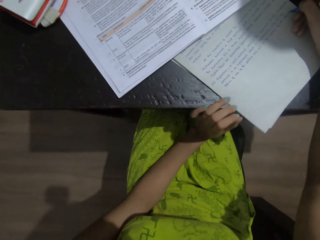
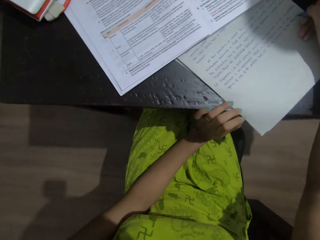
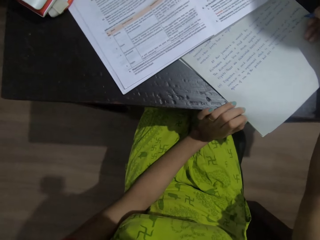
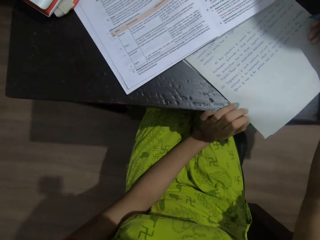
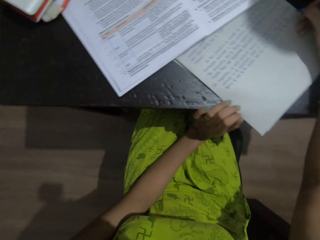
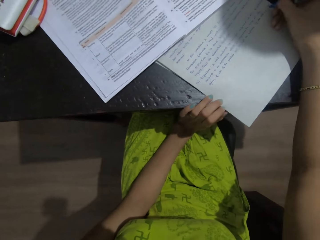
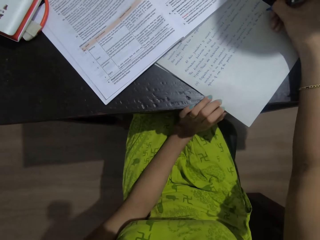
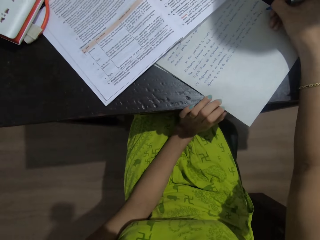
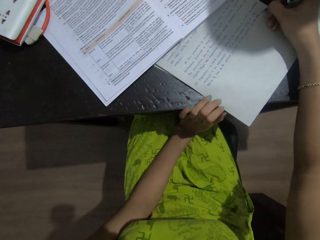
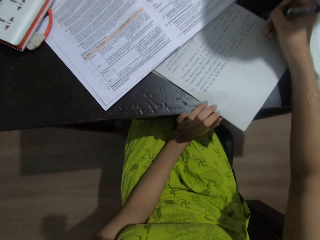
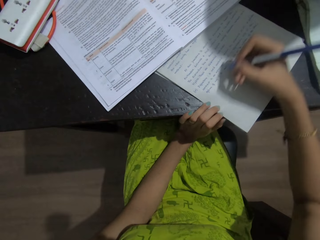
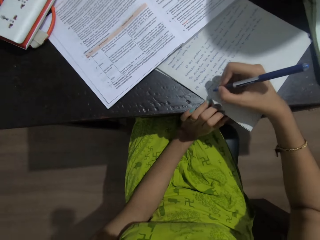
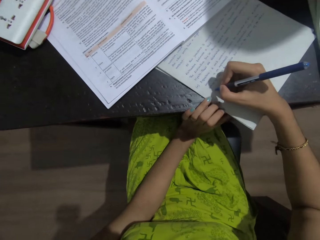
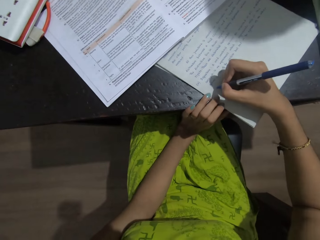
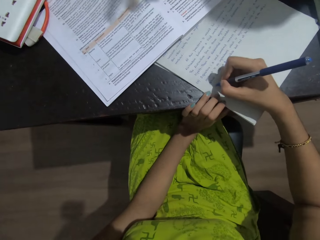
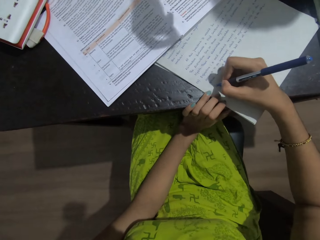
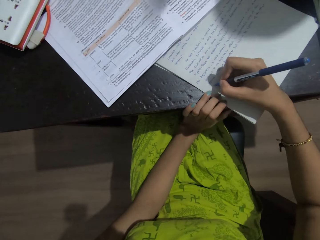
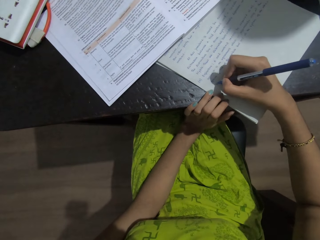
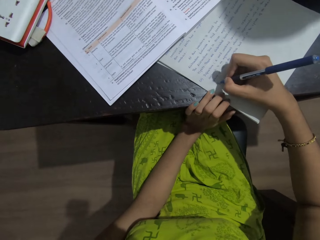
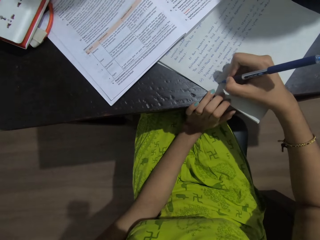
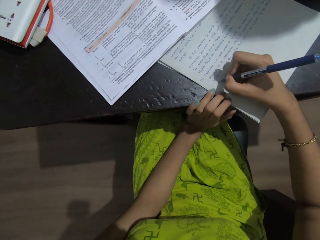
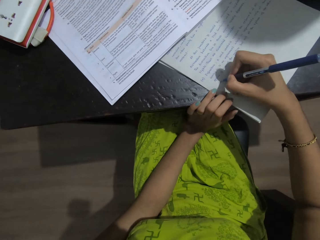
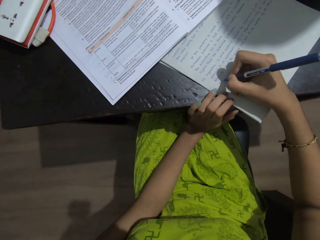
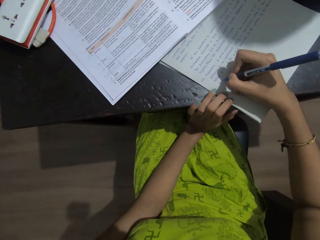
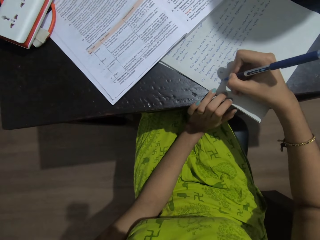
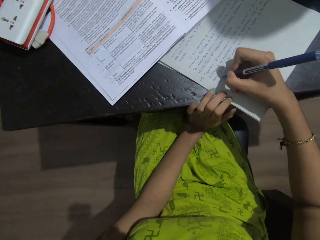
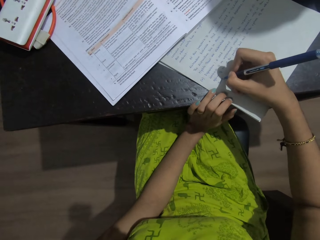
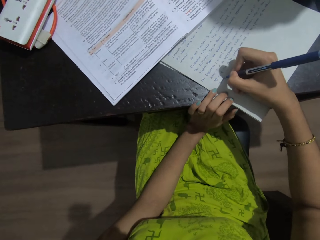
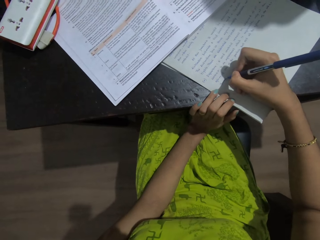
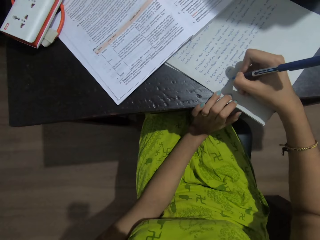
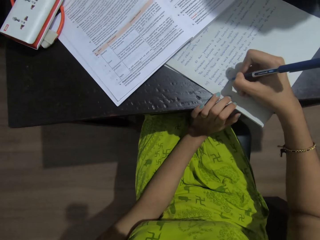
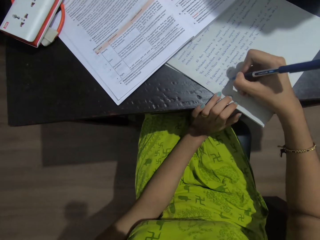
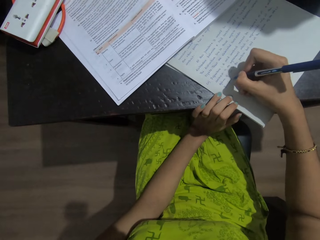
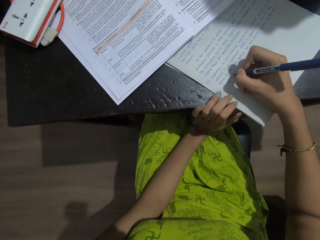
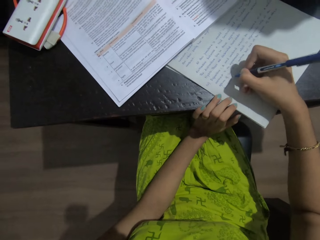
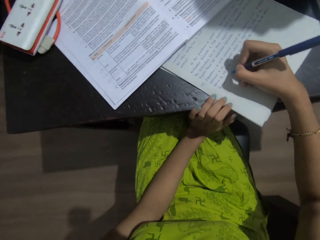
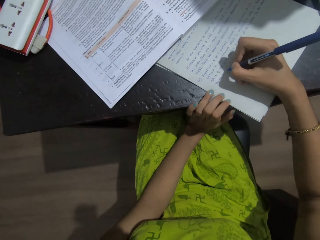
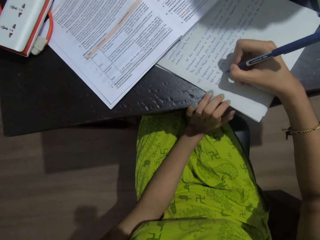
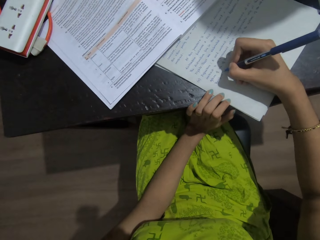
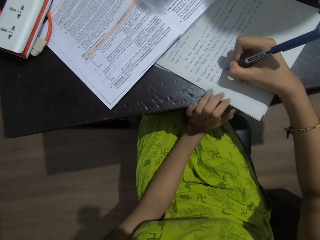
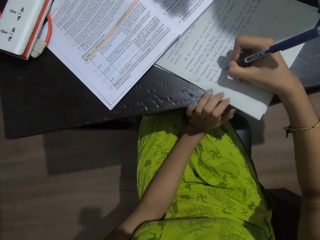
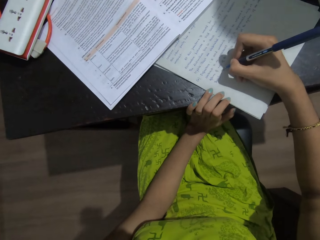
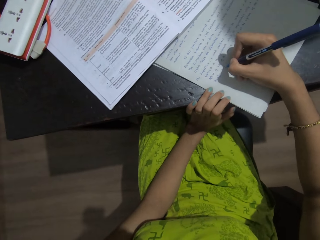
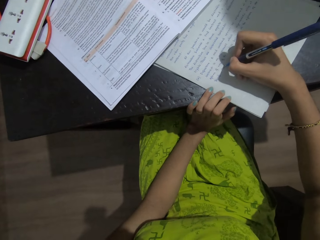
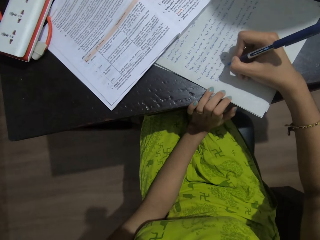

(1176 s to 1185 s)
The camera wearer touches the edge of a paper with the left hand. They lift the right hand. They write on a piece of paper with a pen.

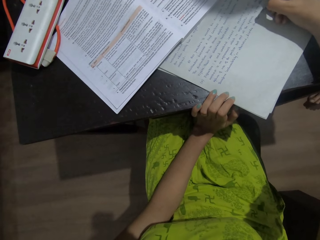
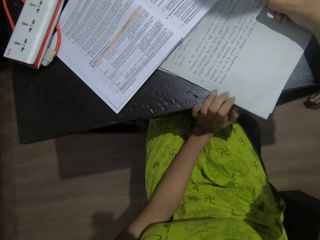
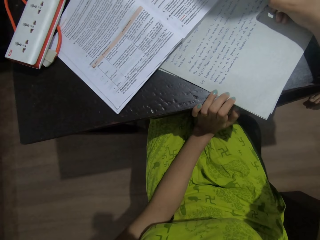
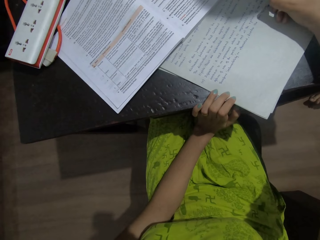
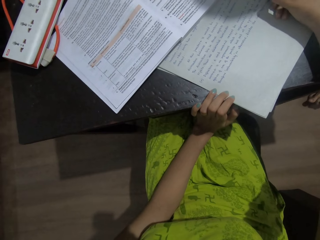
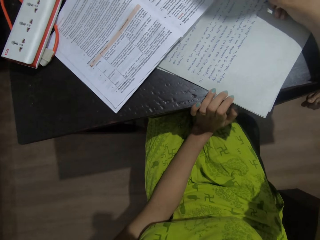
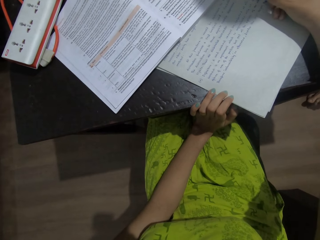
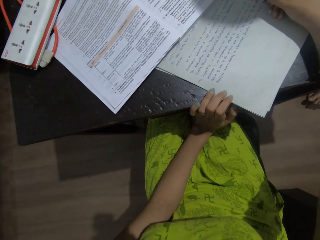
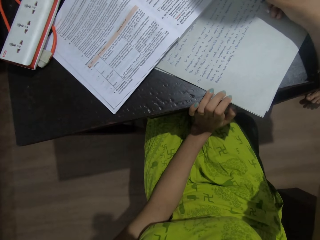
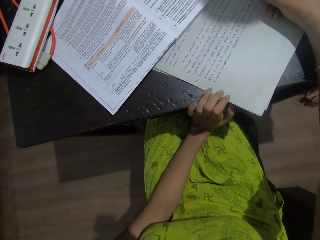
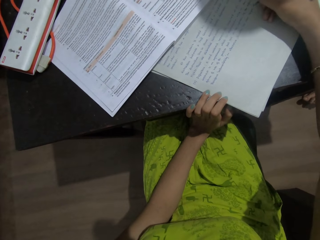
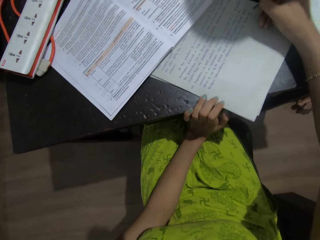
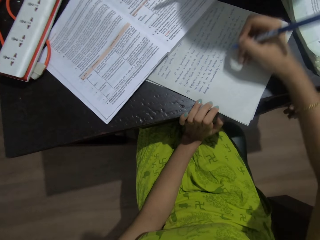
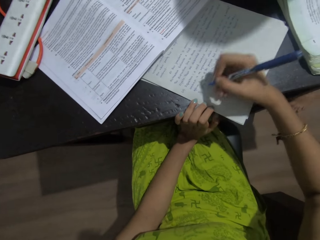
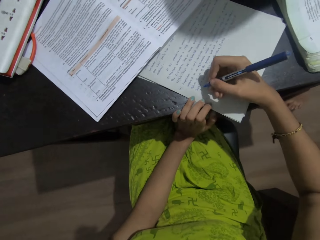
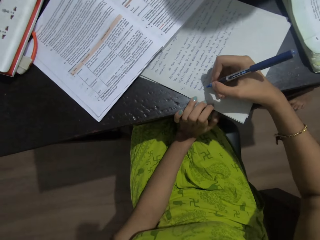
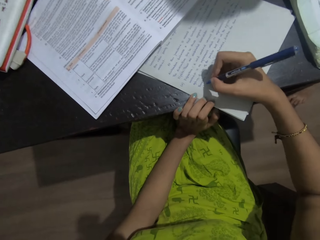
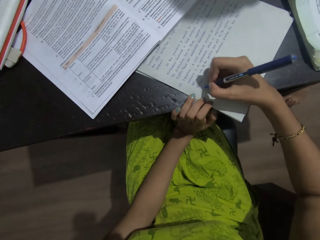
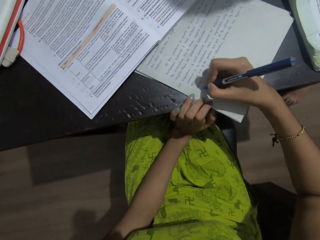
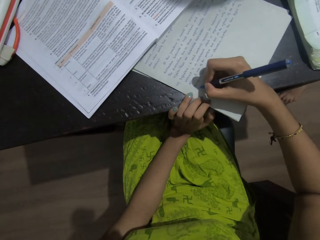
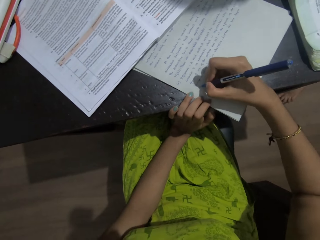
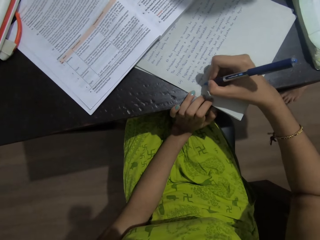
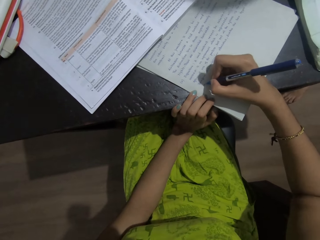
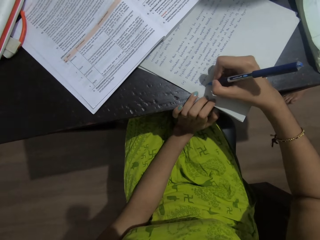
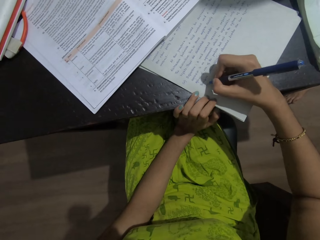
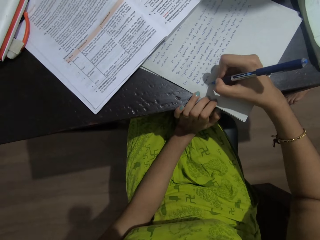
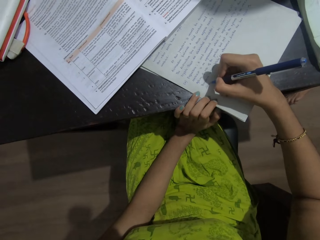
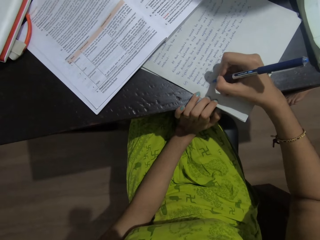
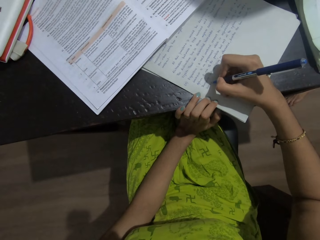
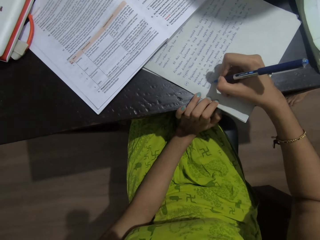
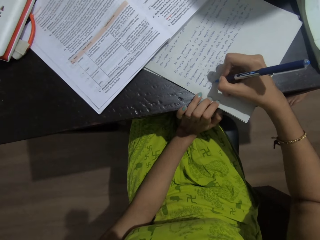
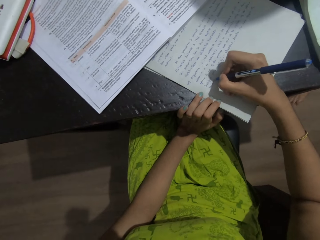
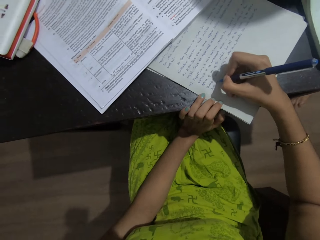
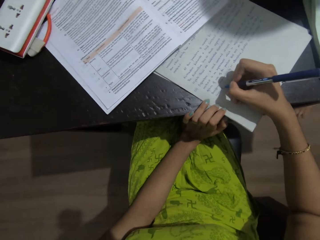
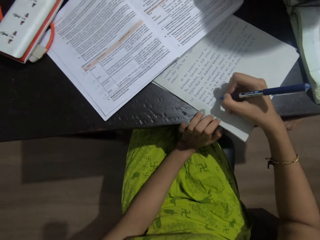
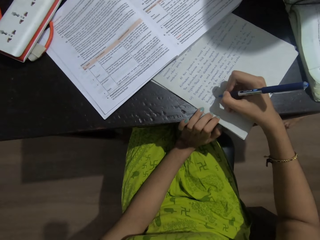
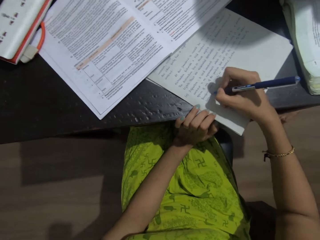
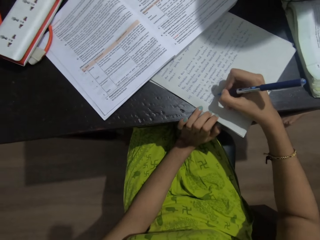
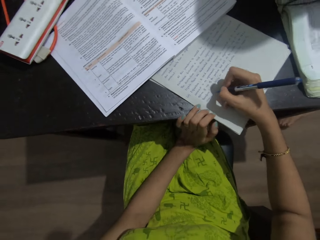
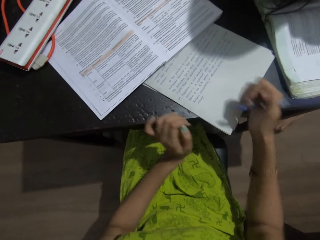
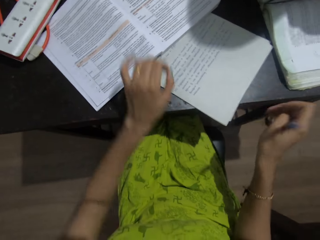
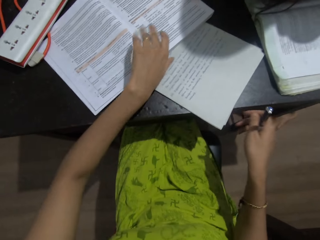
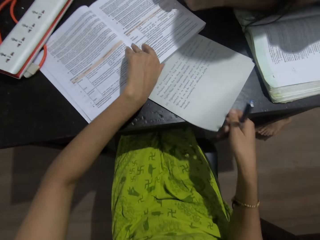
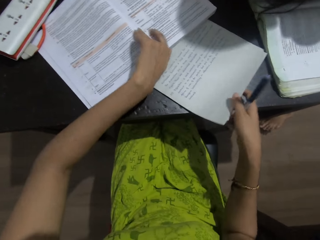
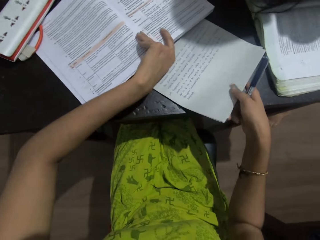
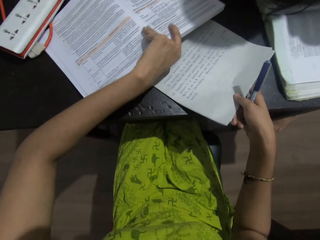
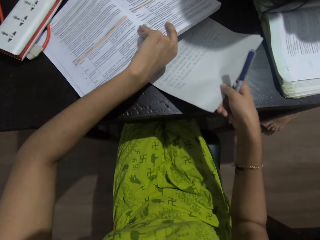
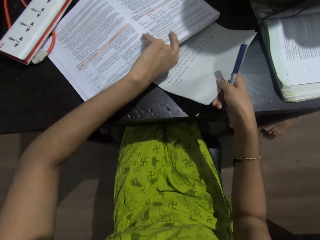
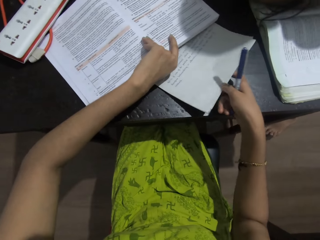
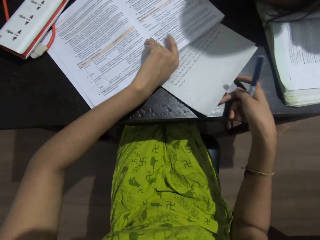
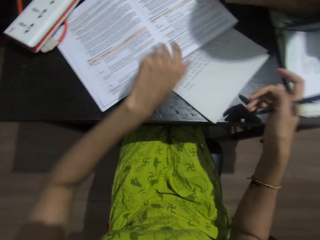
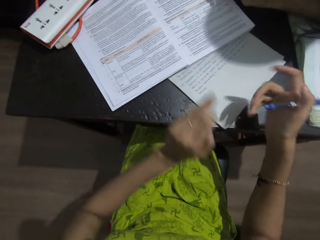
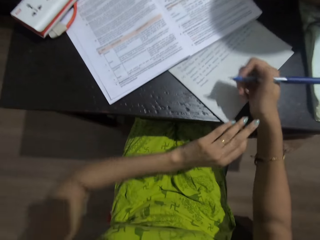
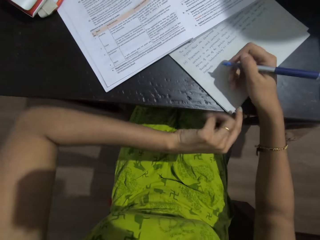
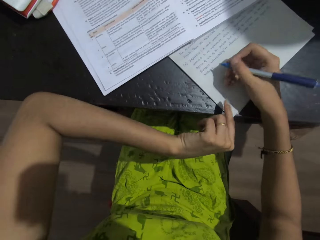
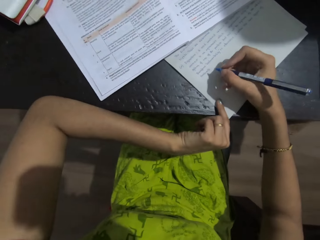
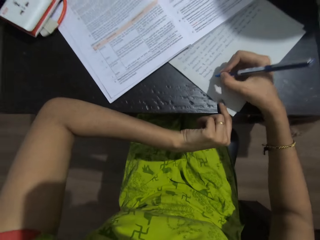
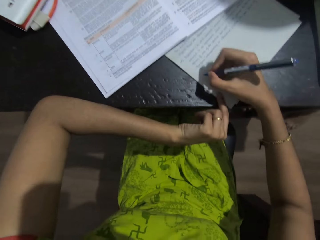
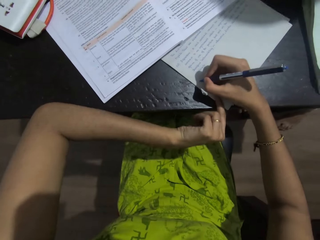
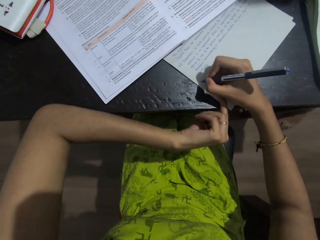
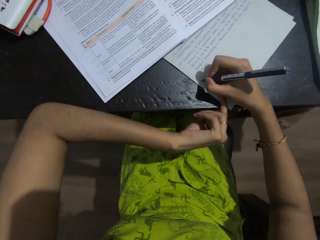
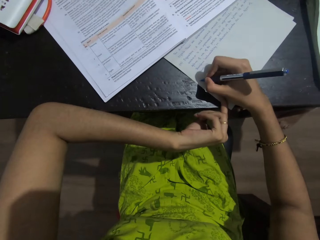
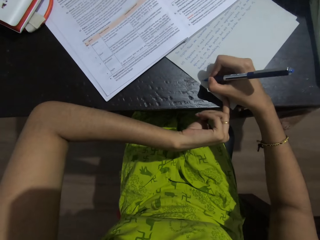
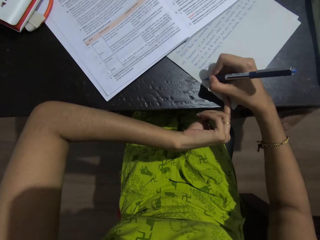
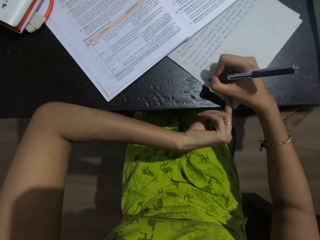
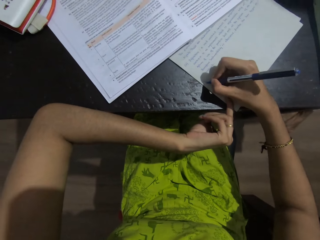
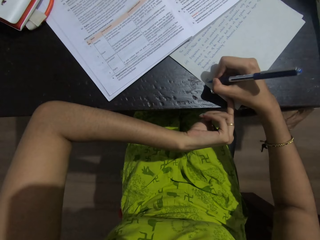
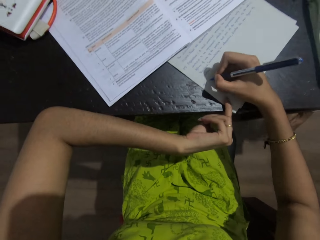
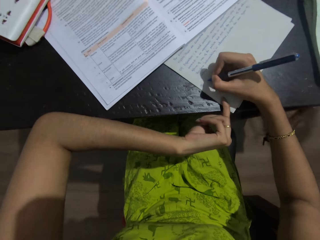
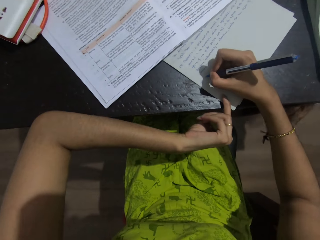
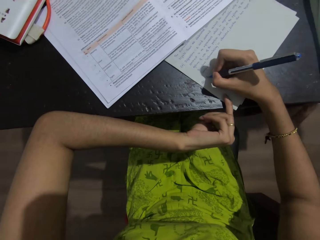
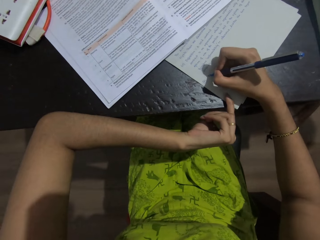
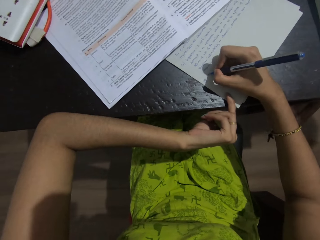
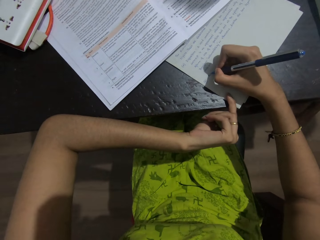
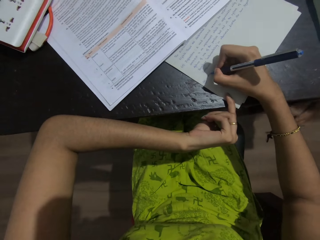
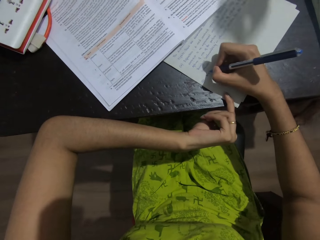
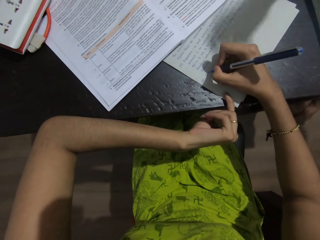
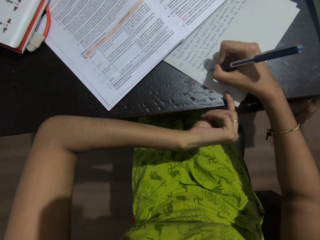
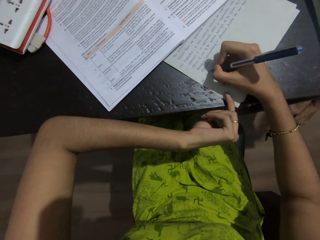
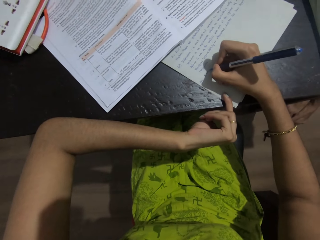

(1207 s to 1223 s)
The camera wearer lifts the right hand. She writes on the paper. She holds the book with a left hand. She pushes the paper. She adjusts the piece of paper on a table. She holds the paper with a left hand. She adjusts her left hand posture on the table. She writes on the piece of paper with a pen.
